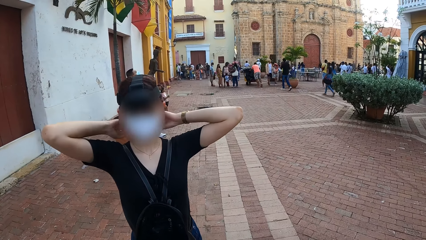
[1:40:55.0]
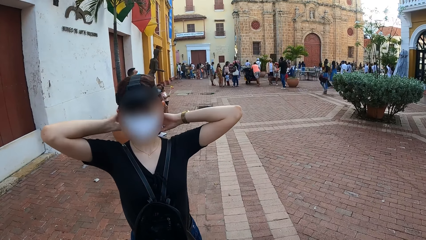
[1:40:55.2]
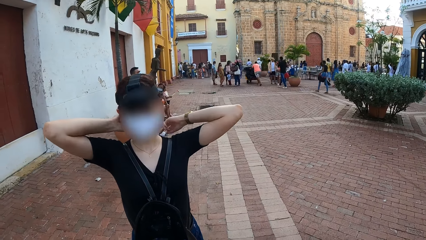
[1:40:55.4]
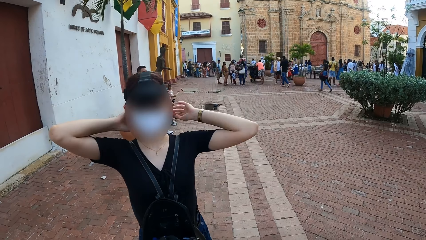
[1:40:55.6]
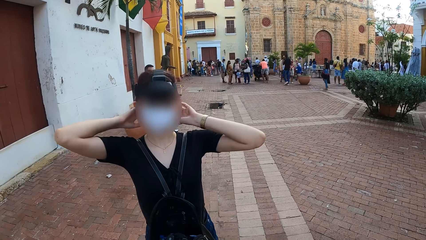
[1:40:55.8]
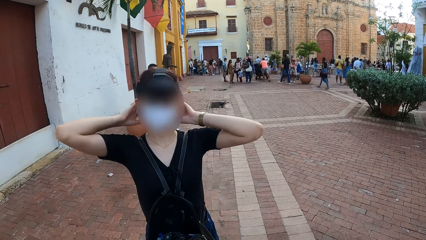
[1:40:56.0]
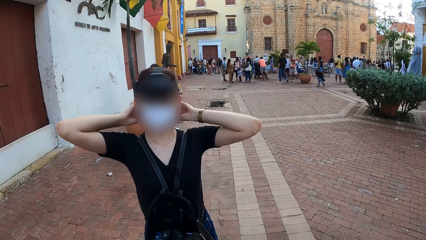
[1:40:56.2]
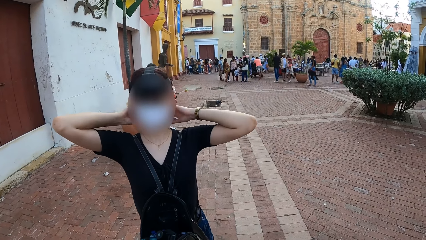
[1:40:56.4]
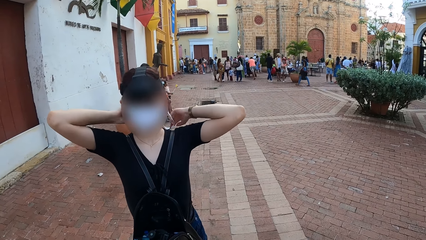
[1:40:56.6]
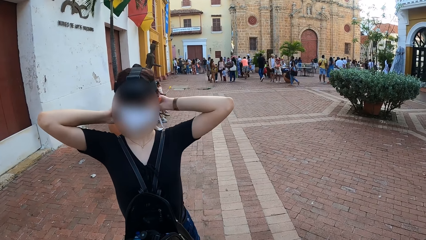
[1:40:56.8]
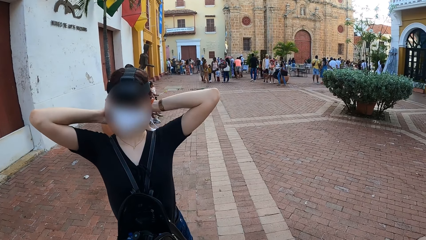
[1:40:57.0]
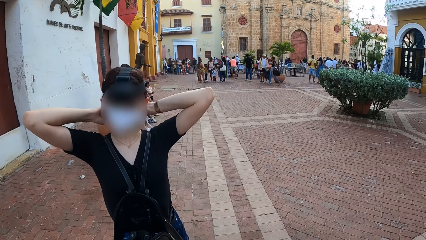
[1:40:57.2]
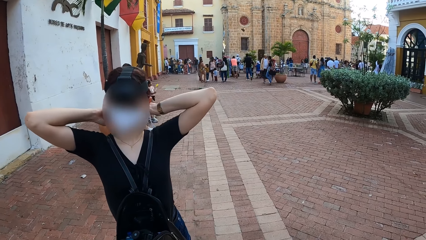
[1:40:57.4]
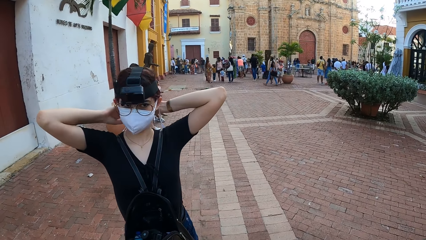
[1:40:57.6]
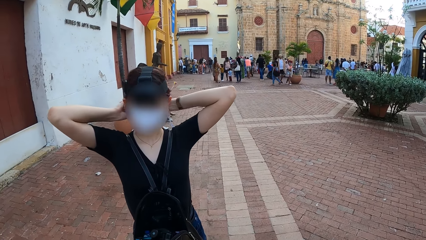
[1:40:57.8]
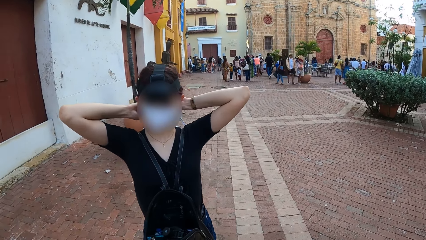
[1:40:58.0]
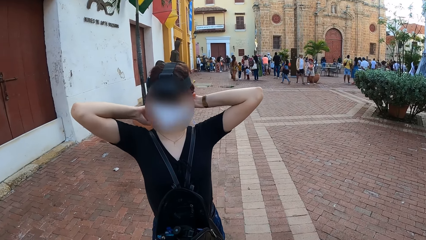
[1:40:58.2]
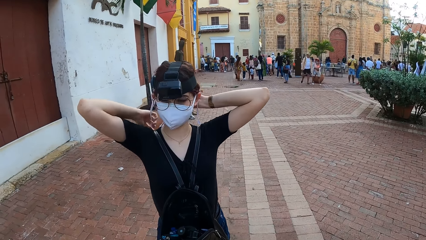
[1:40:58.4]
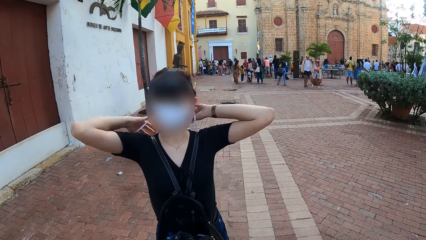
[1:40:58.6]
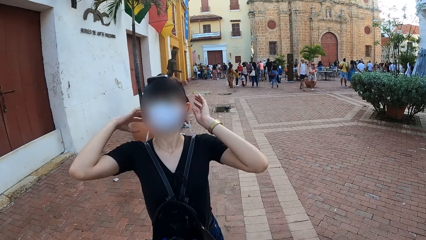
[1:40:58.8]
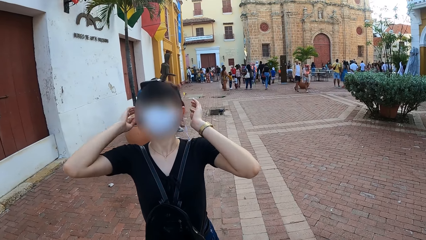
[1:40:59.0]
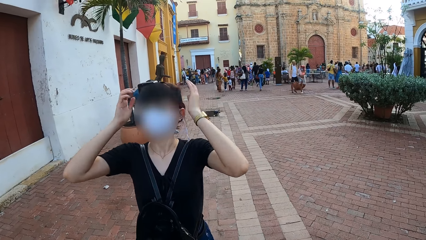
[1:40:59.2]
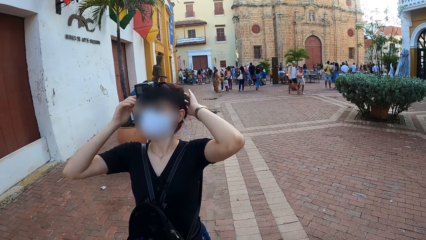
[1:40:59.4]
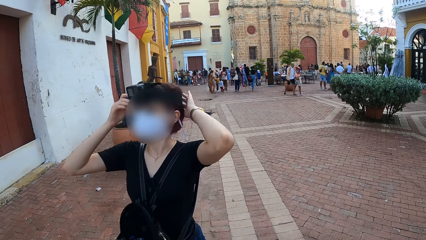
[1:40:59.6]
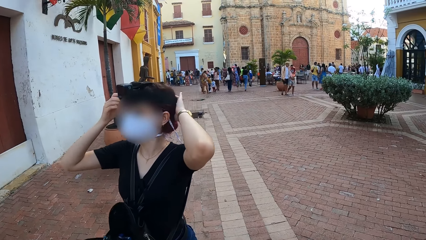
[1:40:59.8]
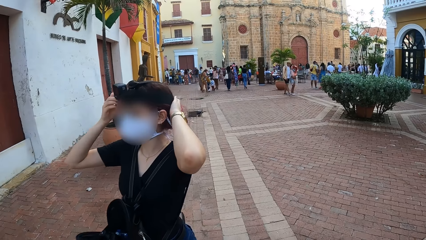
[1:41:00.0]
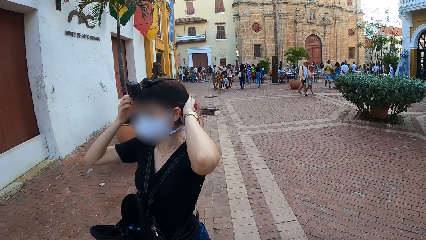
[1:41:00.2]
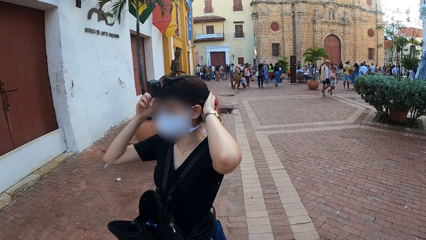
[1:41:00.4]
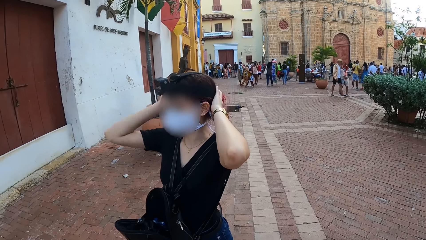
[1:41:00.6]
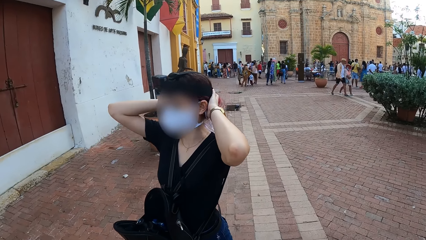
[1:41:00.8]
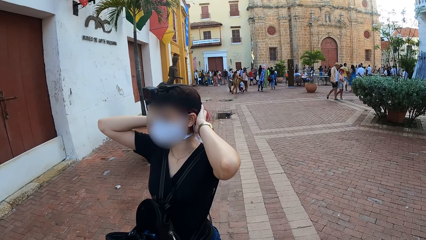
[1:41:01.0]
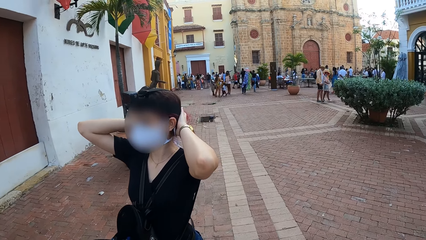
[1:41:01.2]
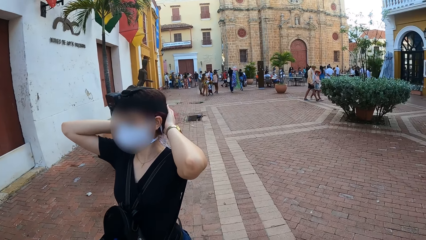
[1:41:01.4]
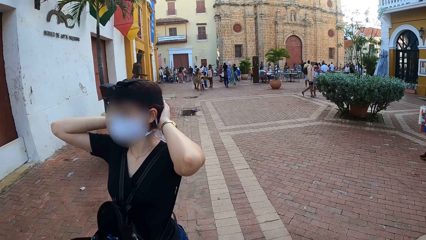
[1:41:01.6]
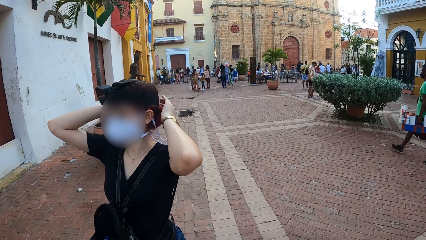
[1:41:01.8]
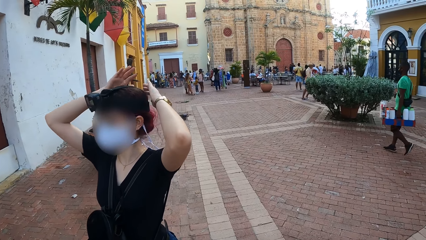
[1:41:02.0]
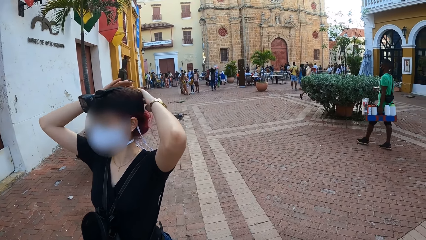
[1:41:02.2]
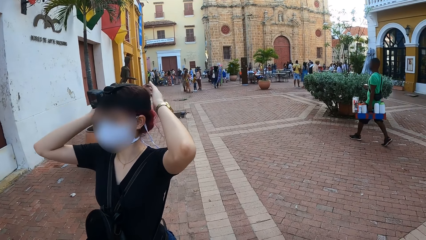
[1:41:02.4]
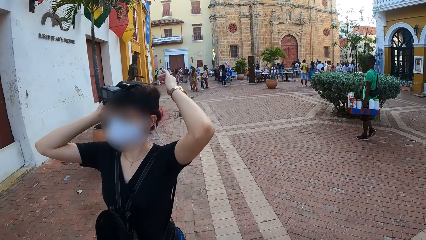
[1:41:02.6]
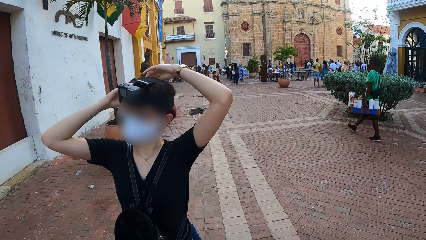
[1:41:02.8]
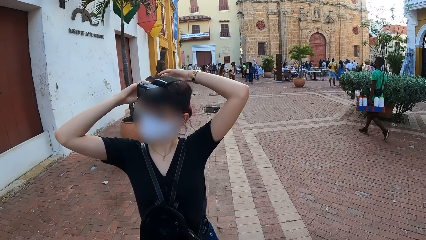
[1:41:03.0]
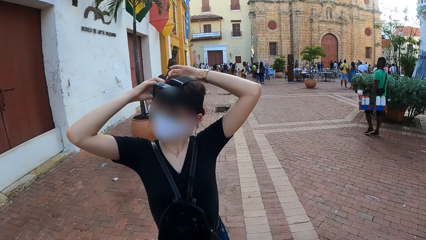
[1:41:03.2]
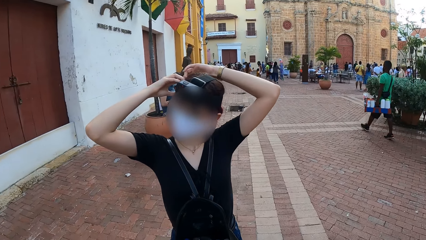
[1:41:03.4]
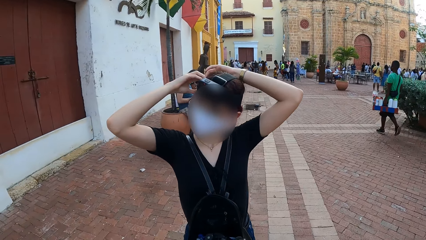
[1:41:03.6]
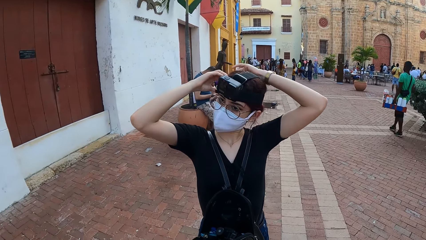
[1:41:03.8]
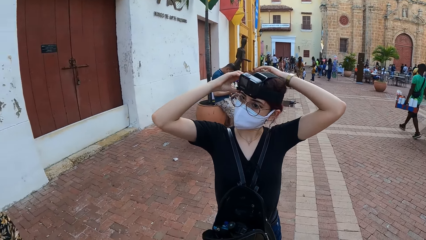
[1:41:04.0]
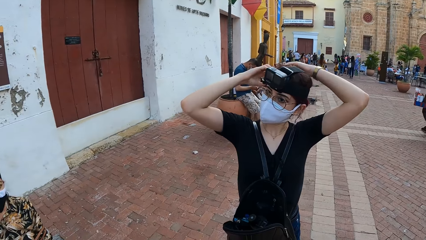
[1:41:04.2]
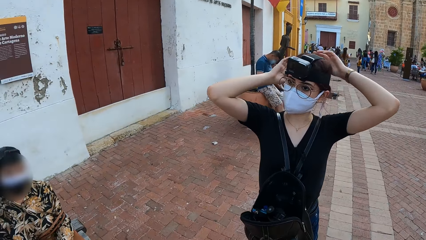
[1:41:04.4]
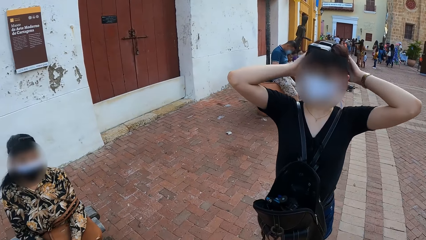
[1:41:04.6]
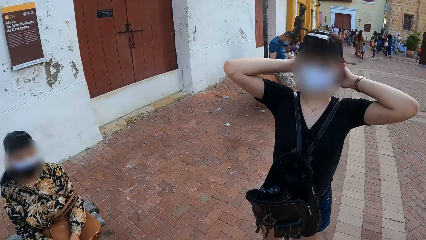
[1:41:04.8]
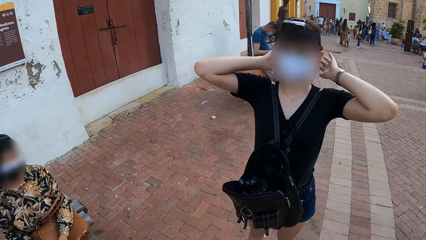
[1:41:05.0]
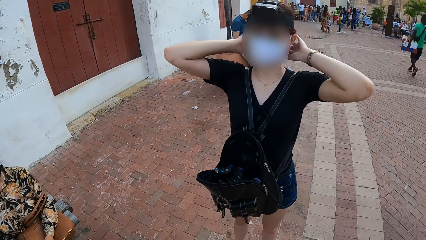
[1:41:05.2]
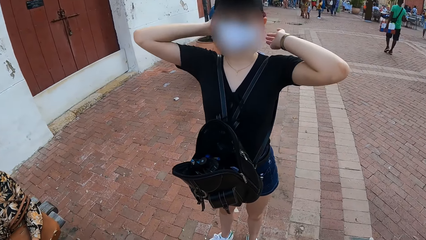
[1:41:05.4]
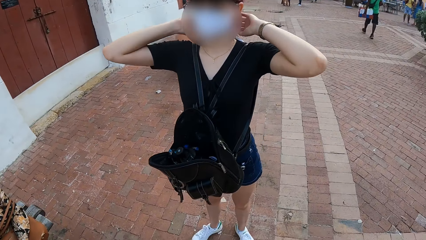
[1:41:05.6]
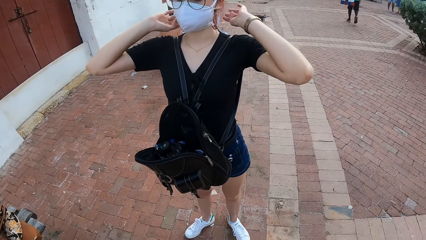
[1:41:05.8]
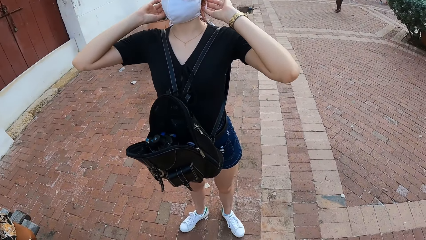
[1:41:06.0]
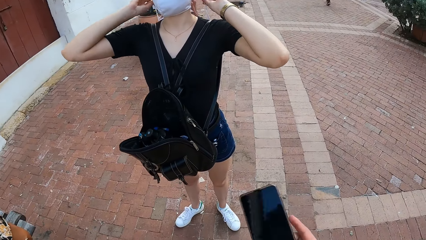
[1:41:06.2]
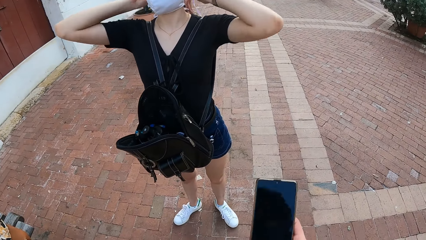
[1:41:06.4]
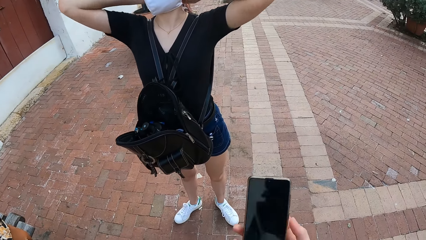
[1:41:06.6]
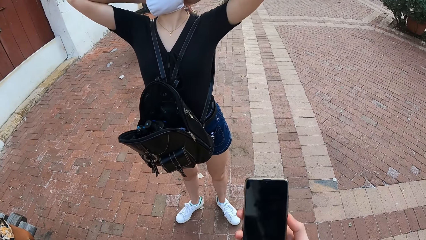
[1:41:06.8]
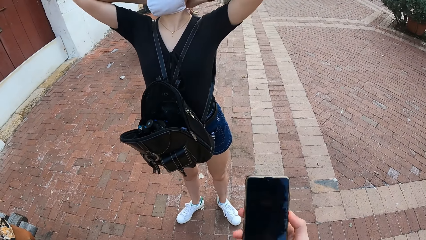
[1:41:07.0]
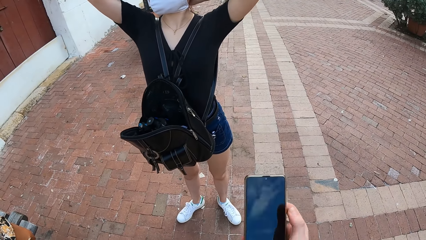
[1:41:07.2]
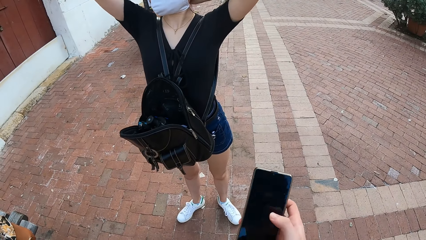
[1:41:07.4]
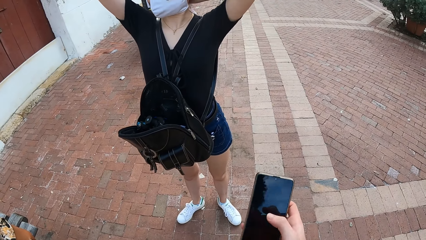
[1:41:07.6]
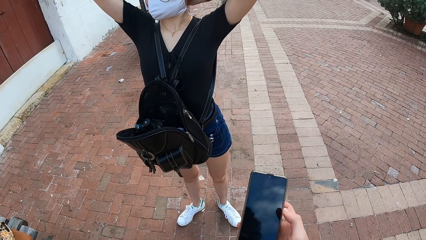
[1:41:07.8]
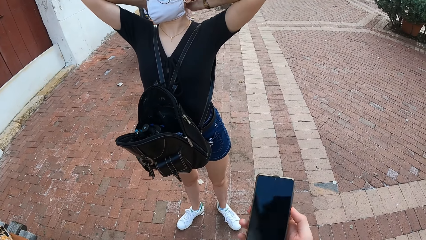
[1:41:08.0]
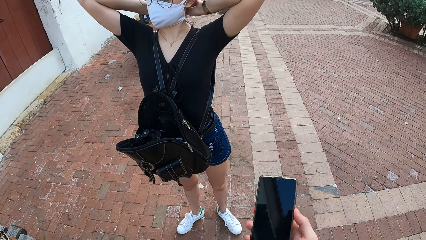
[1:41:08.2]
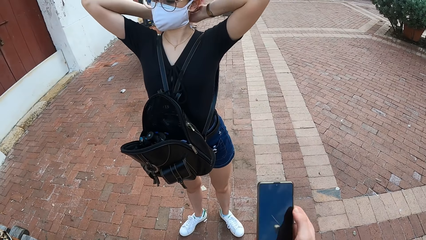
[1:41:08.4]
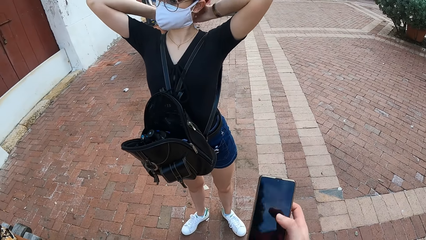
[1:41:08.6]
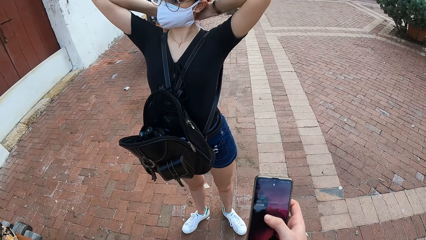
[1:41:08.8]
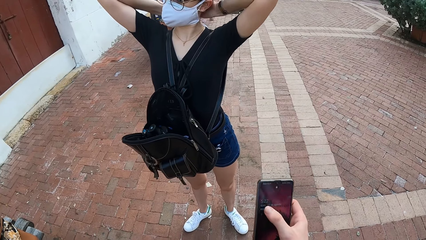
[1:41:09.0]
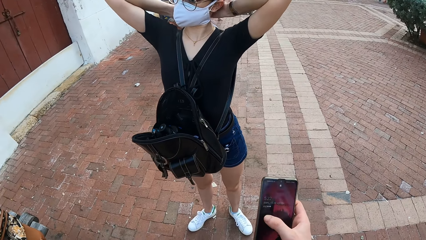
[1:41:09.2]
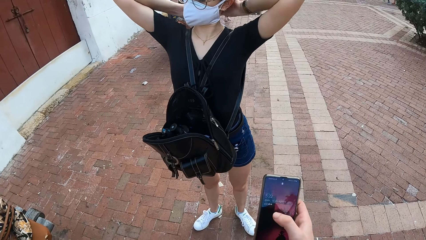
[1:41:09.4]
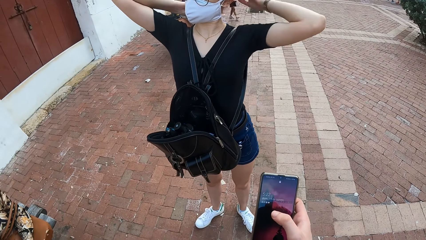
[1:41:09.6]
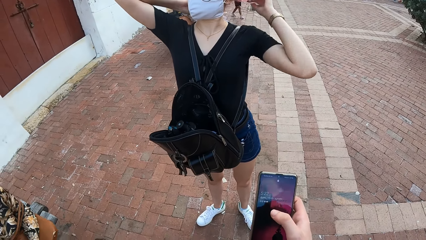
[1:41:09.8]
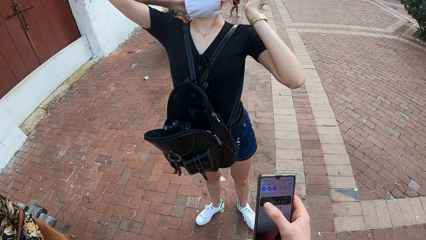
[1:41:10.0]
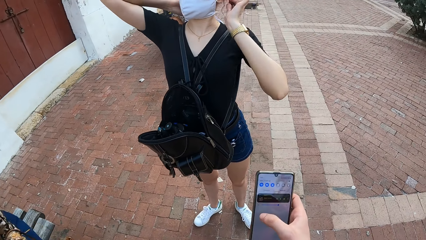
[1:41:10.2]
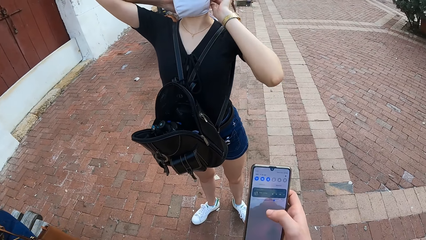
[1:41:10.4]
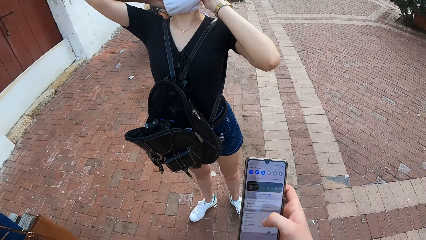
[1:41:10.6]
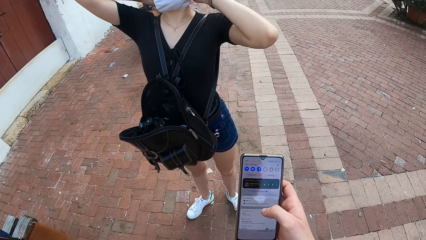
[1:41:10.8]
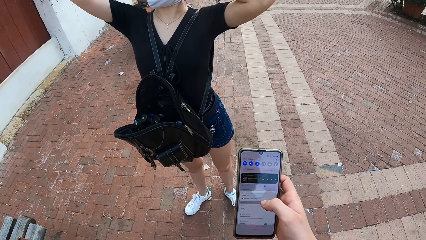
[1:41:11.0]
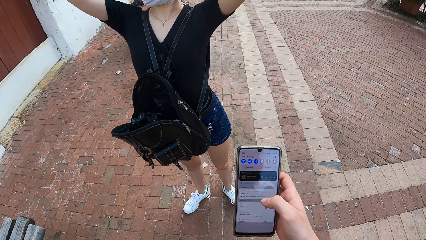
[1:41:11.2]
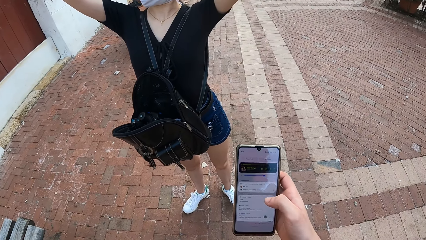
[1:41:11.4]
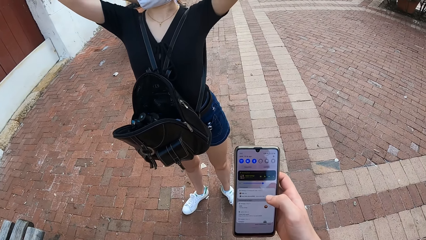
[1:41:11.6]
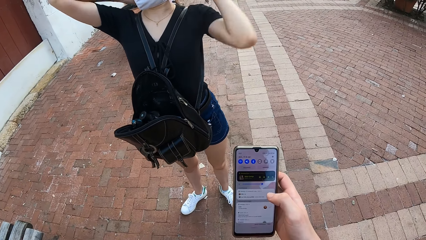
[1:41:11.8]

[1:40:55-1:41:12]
The woman loosens the strap of a nose mask on her face with her hands. The woman adjusts the camera on her head with her hands. The woman ties the strap of the nose mask with her hands. The camera wearer flips the phone with his right hand. He operates the phone with his right hand.
